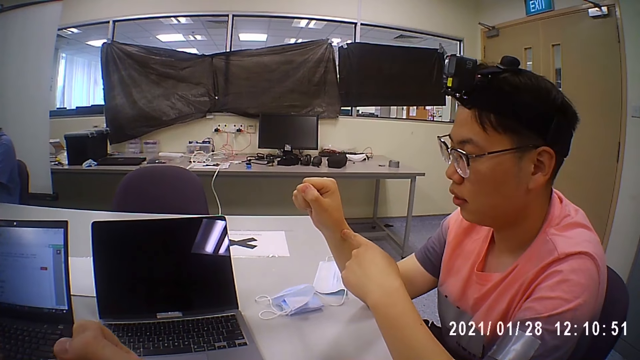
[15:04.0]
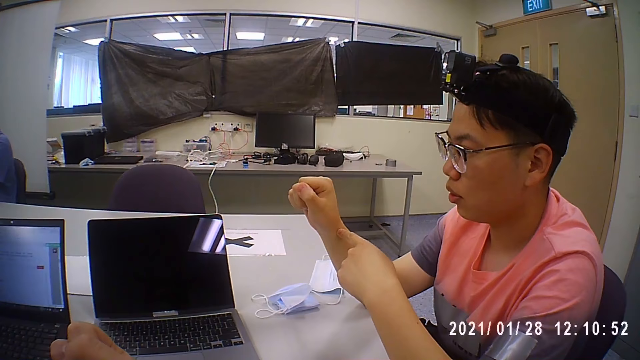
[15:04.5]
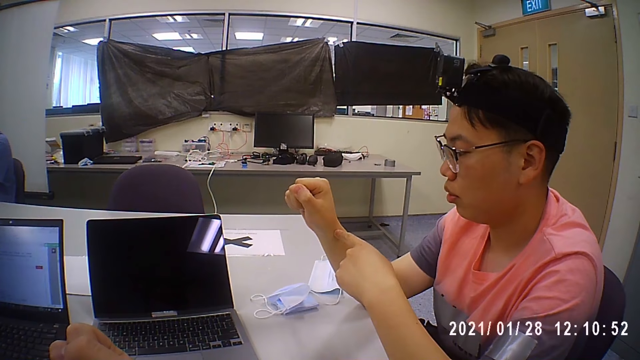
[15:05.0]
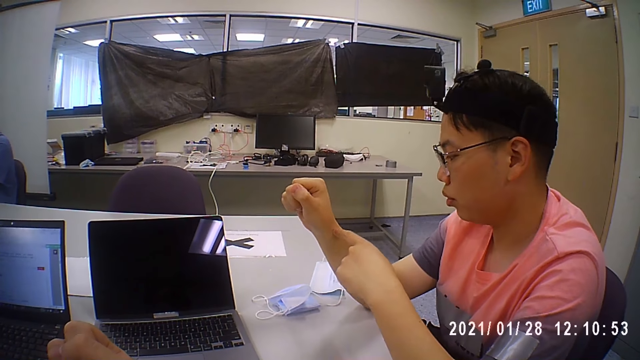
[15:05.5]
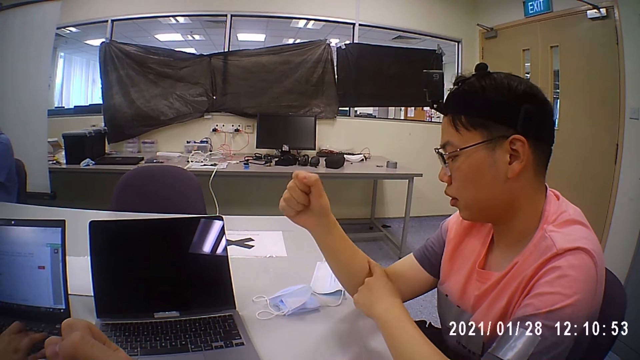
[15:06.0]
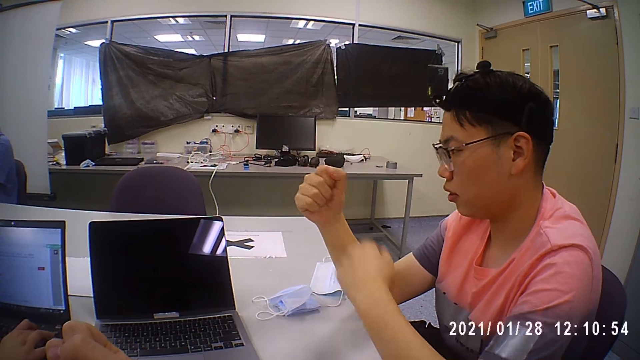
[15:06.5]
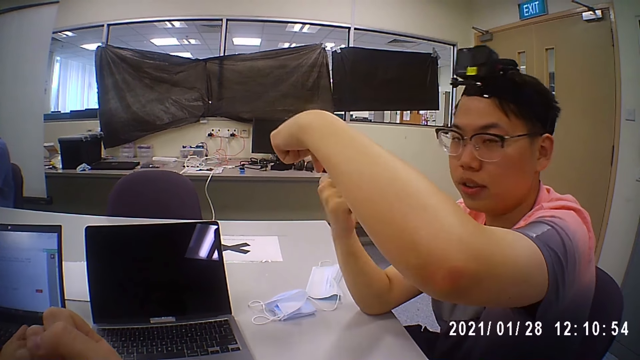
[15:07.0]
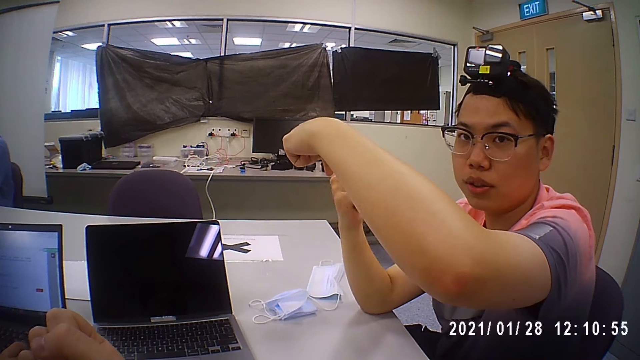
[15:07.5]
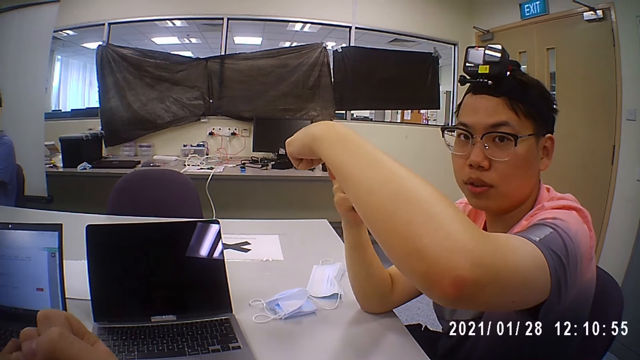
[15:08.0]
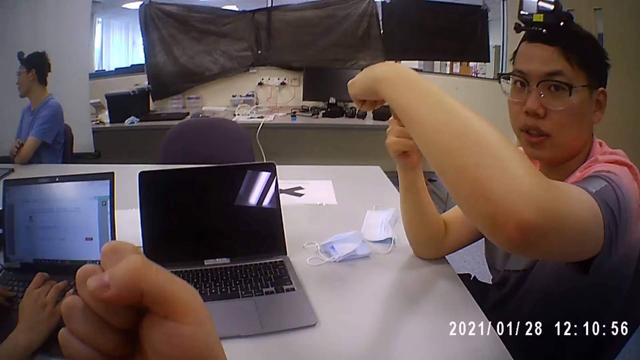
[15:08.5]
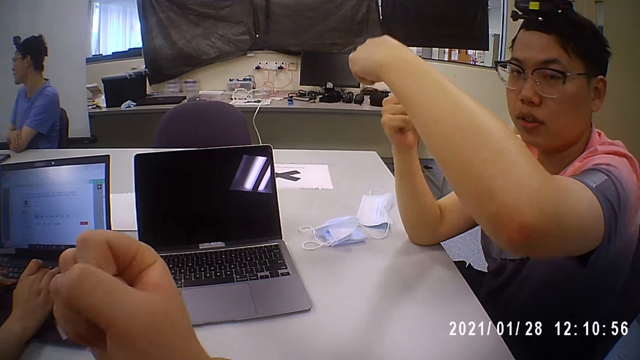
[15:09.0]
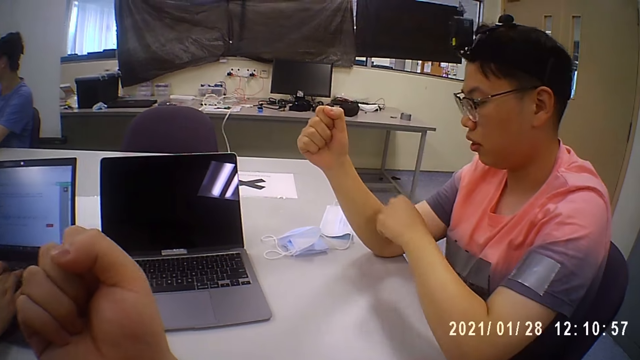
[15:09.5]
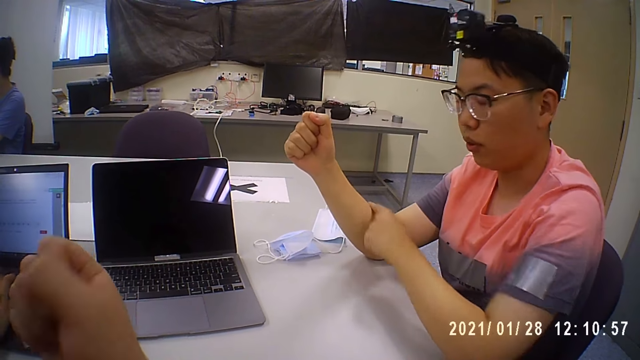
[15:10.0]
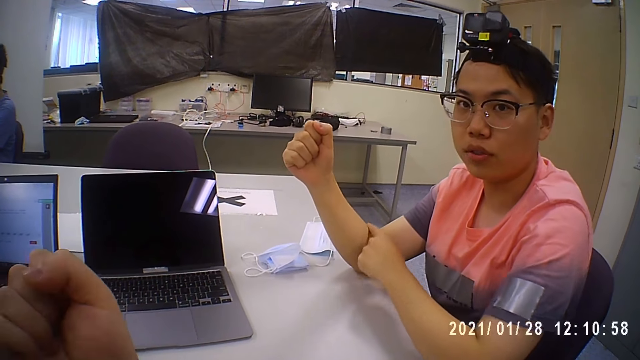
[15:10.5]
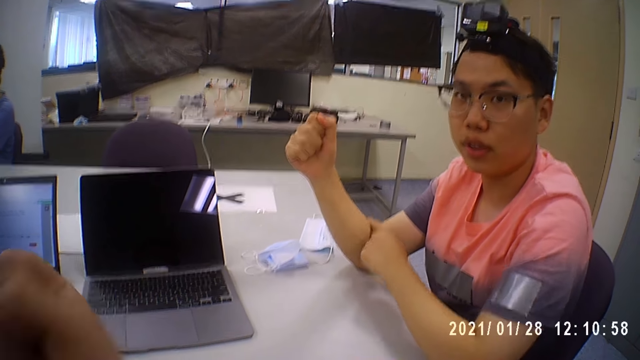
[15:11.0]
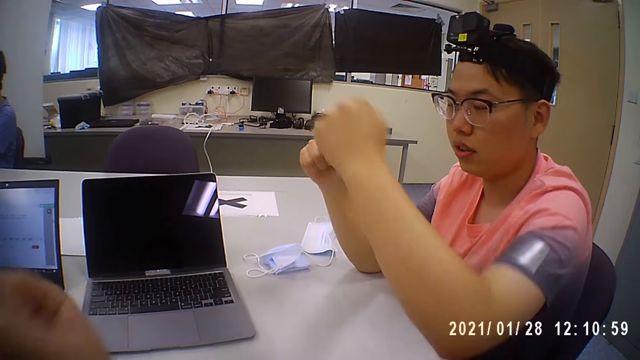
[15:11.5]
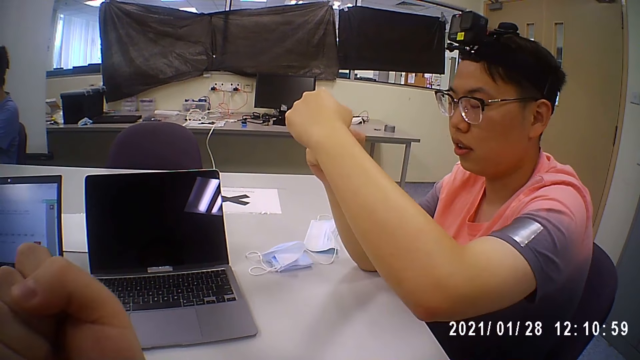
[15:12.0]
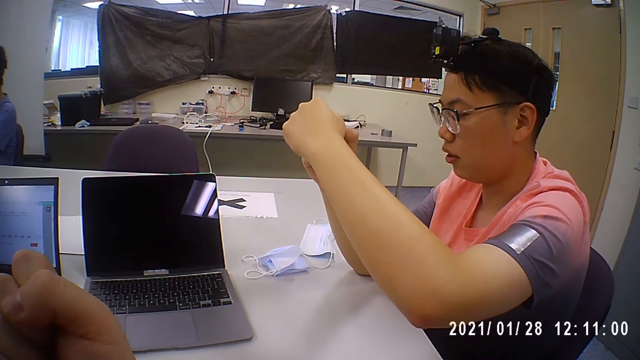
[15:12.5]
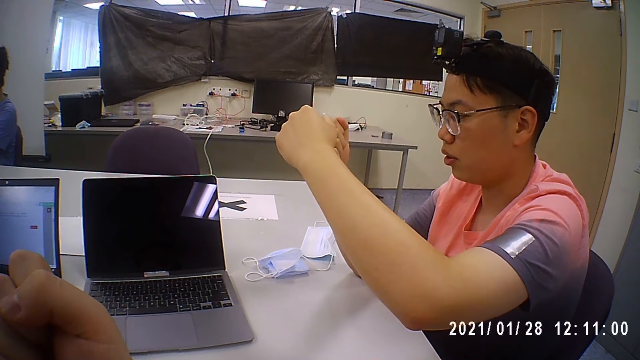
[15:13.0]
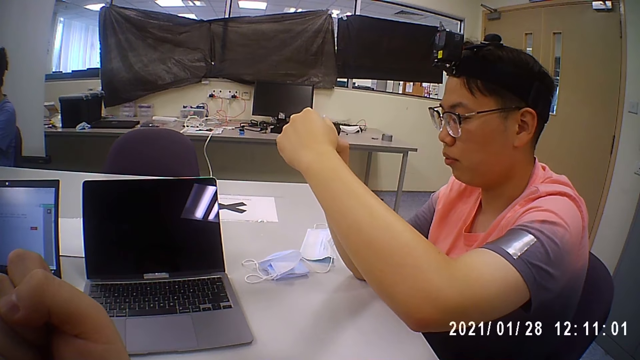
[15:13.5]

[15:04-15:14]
A man places his left hand above his right hand. The man touches his right hand with his left hand.

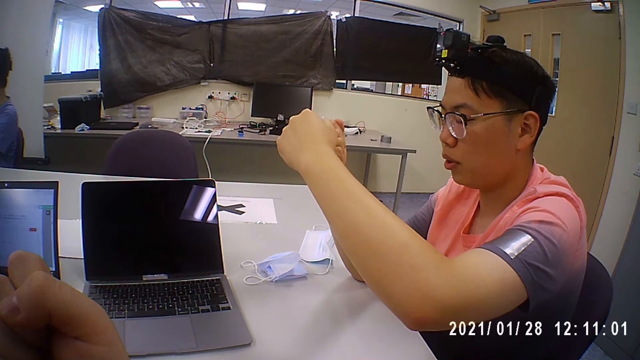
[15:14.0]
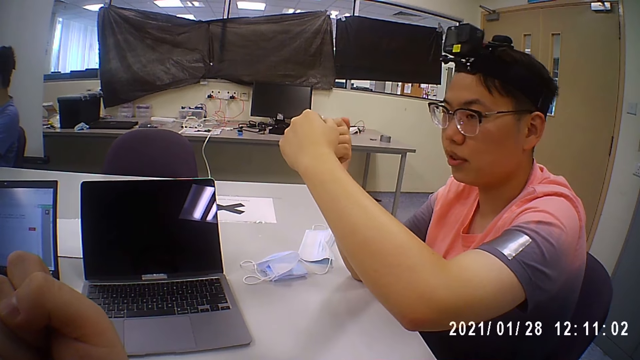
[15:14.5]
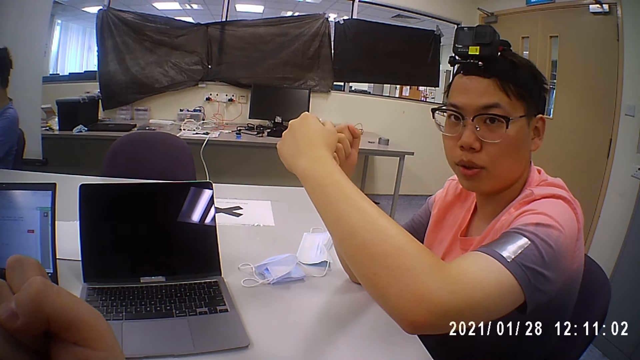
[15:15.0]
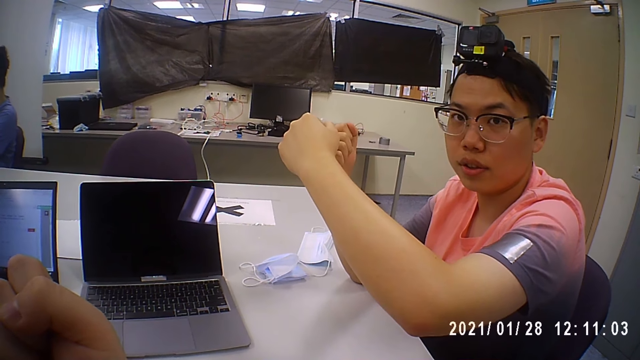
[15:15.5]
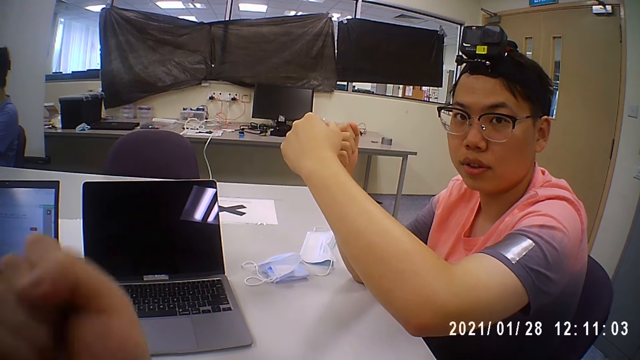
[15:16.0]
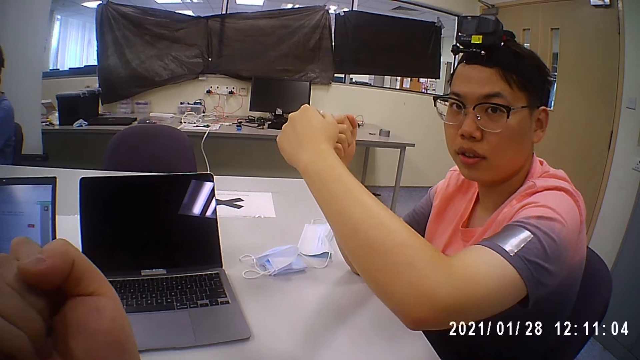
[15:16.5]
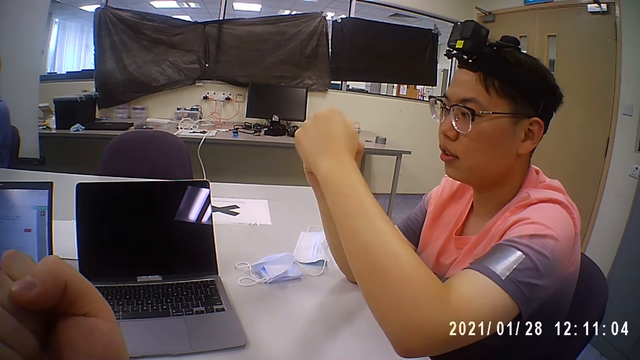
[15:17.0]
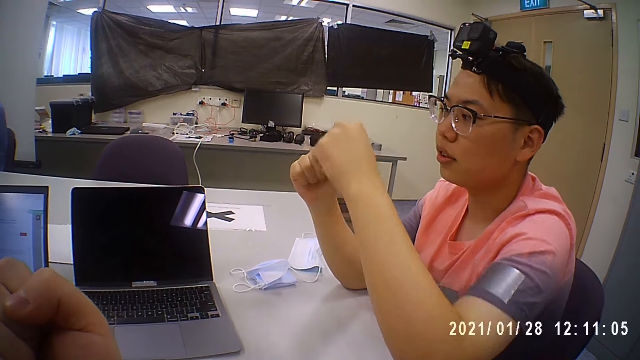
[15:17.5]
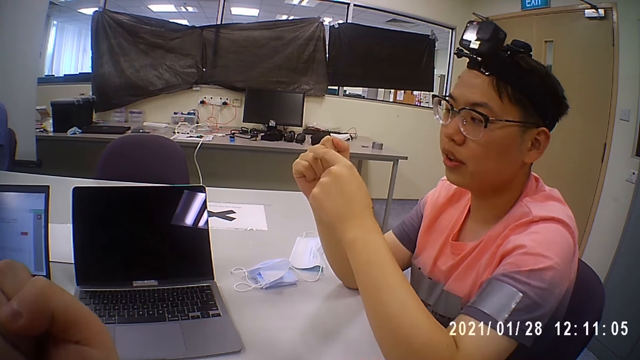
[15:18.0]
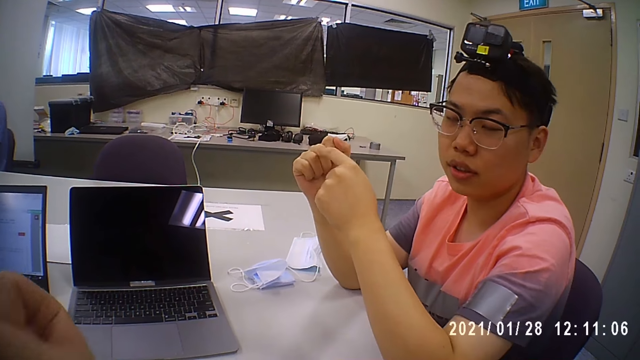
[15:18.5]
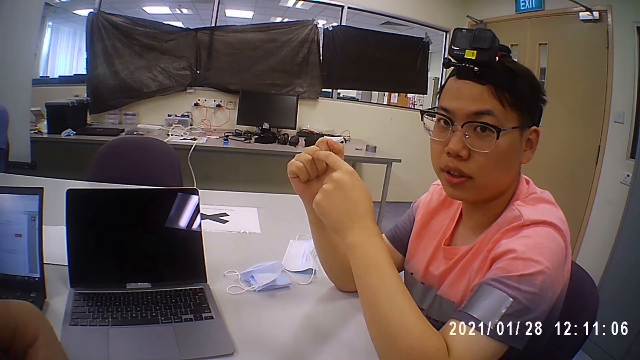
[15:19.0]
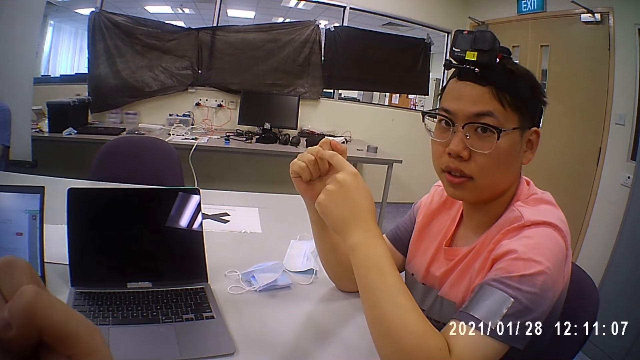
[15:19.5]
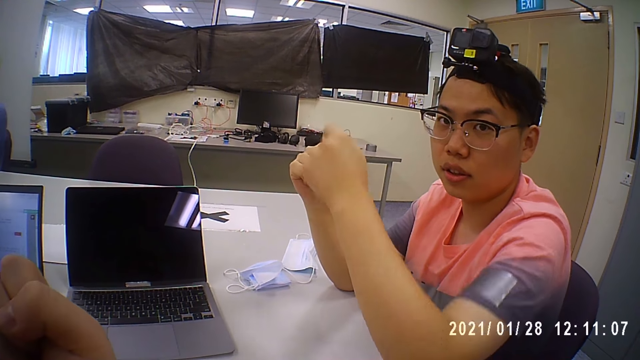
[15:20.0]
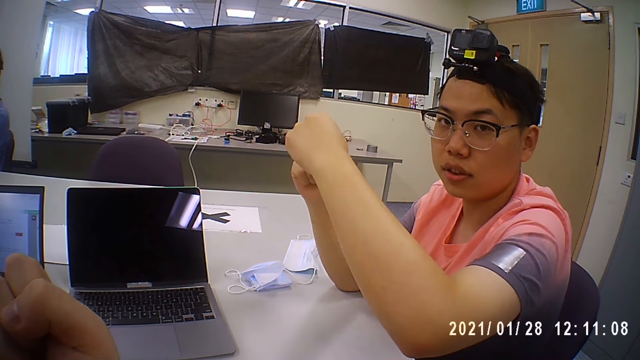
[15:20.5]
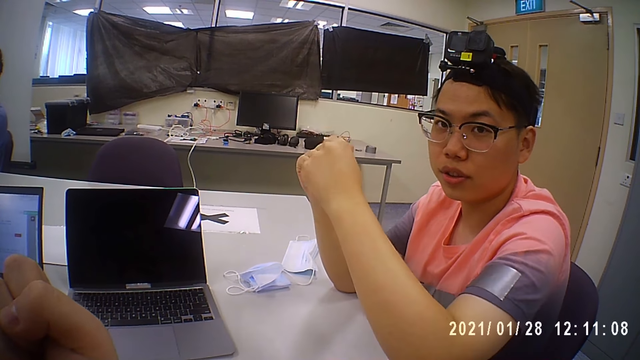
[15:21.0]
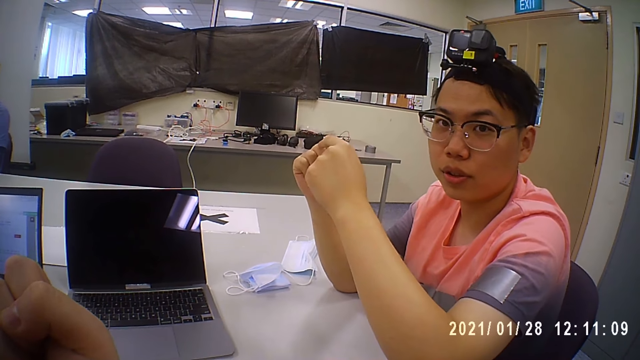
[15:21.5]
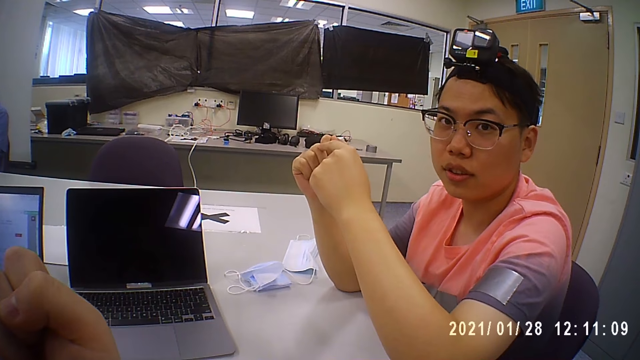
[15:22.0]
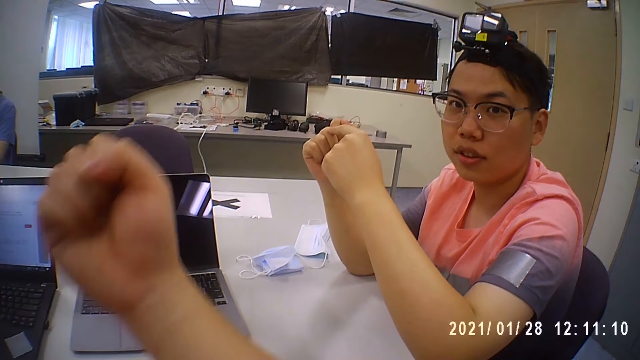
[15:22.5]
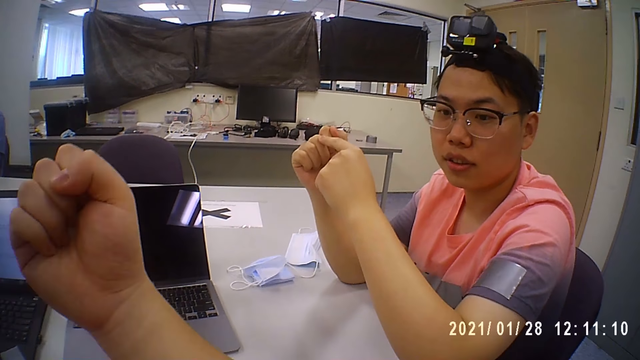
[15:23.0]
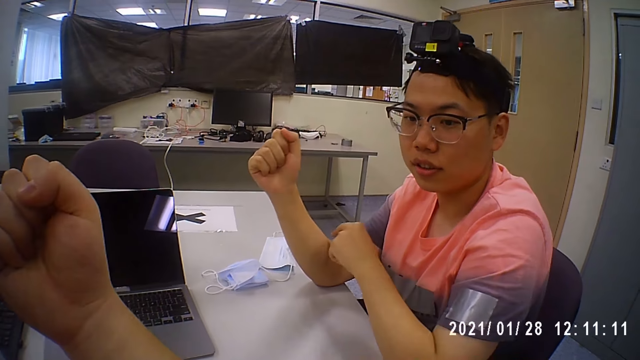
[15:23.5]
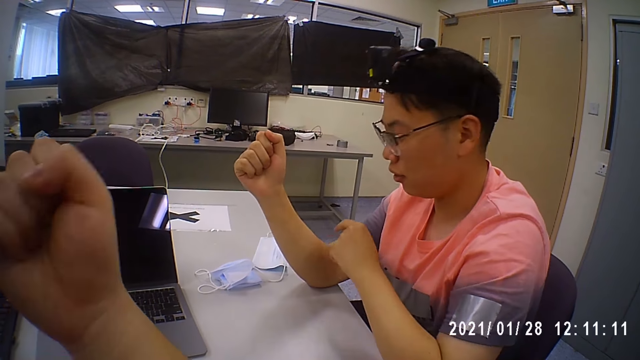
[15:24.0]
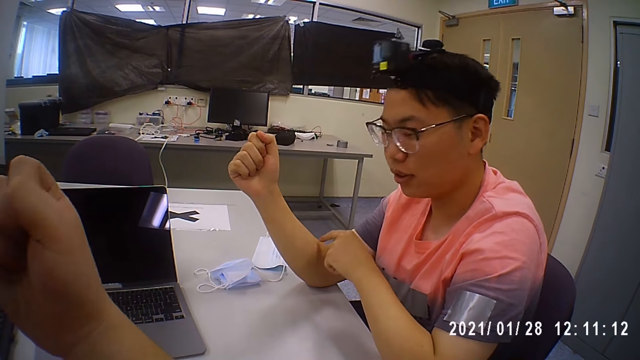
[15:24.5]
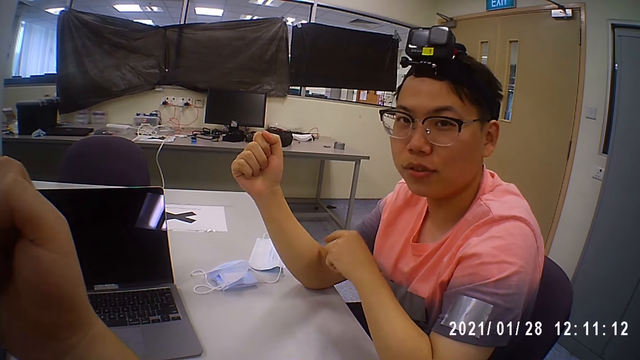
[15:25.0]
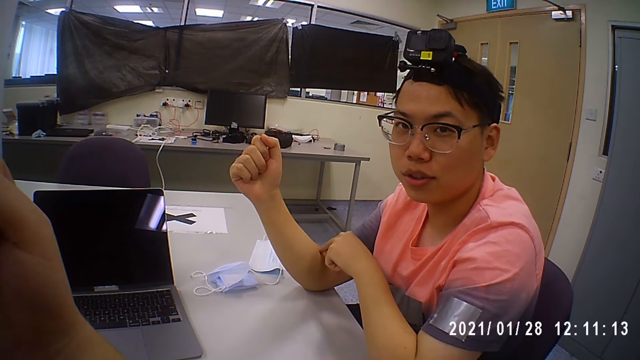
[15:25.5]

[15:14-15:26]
A man taps his right hand with his left hand.
